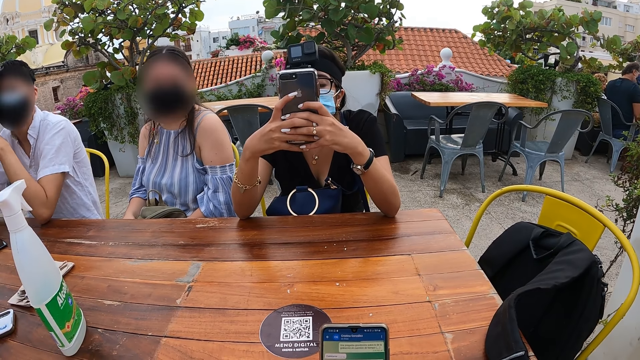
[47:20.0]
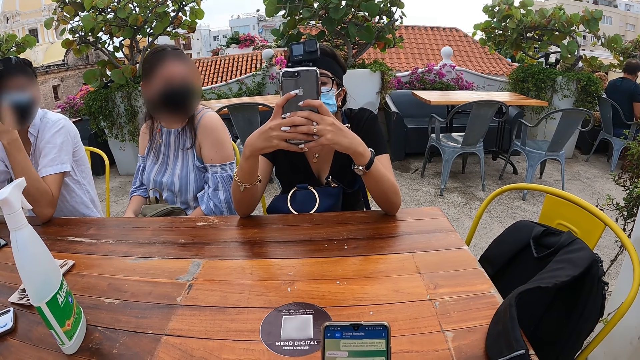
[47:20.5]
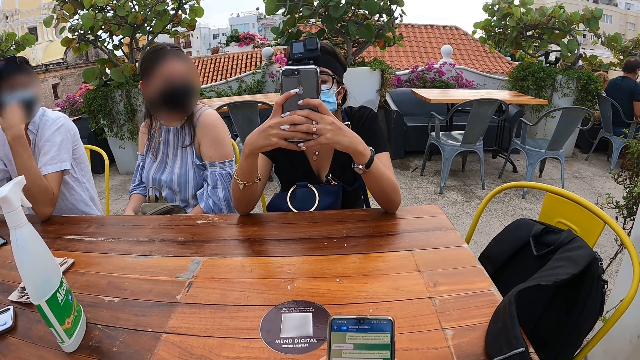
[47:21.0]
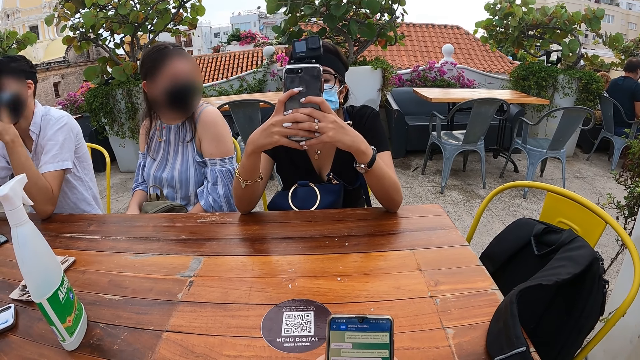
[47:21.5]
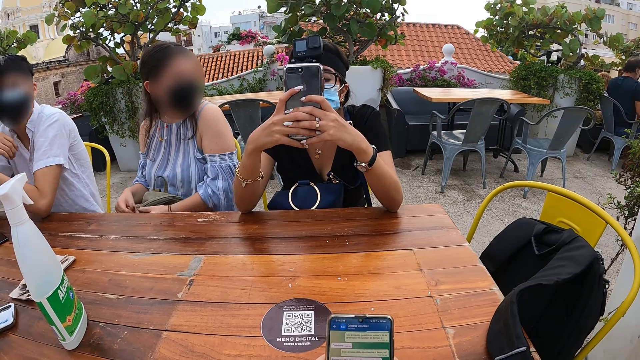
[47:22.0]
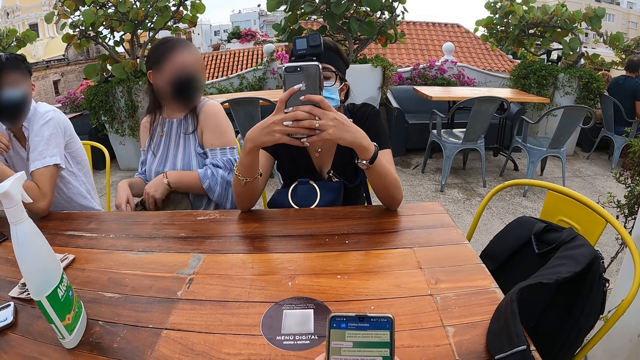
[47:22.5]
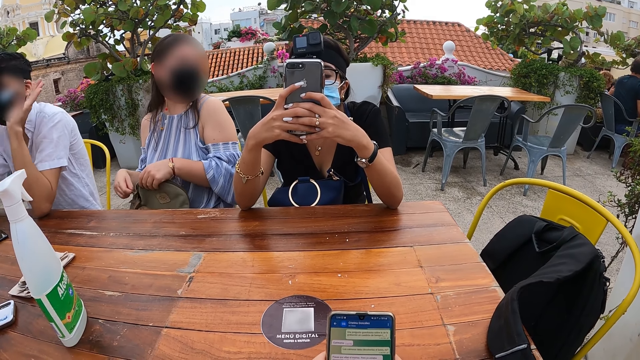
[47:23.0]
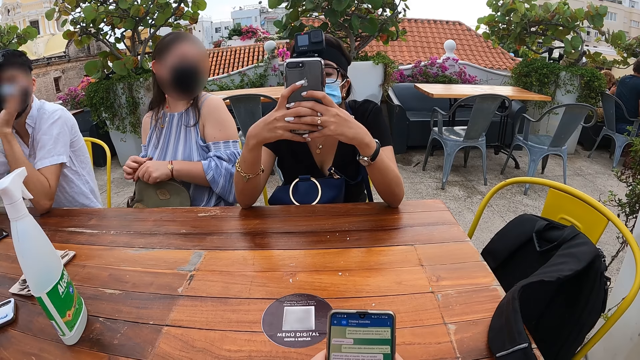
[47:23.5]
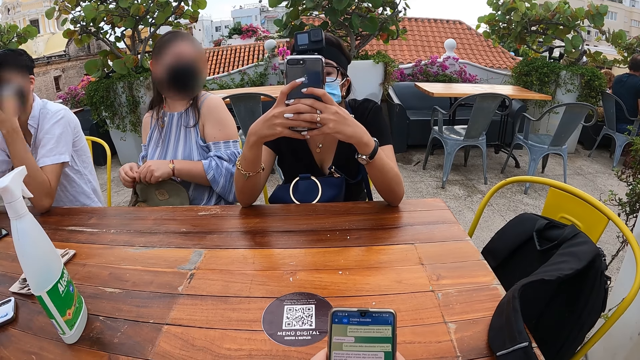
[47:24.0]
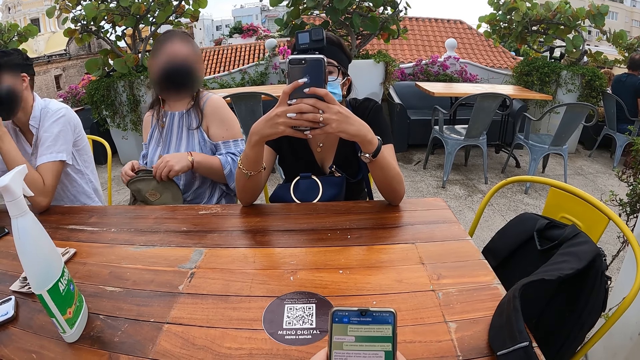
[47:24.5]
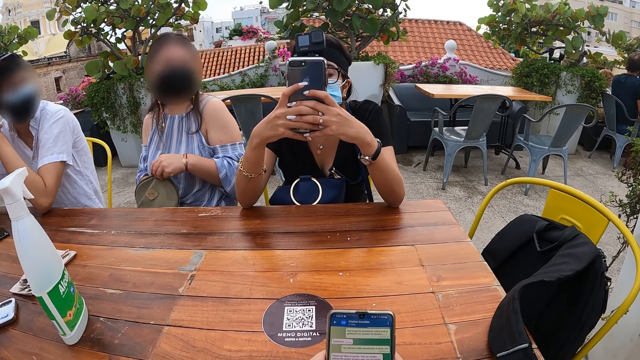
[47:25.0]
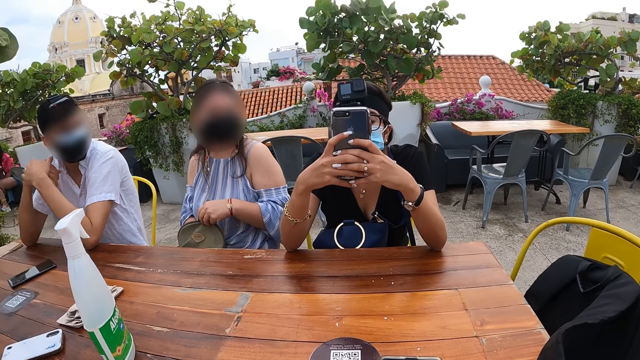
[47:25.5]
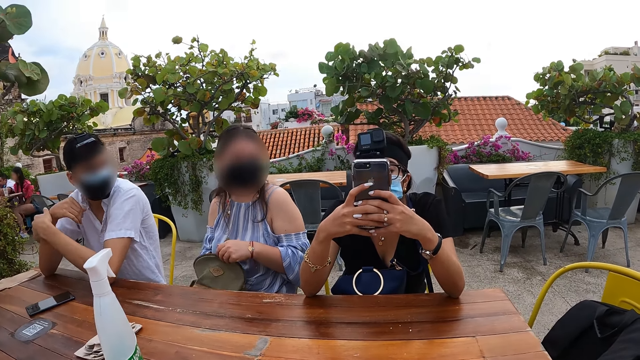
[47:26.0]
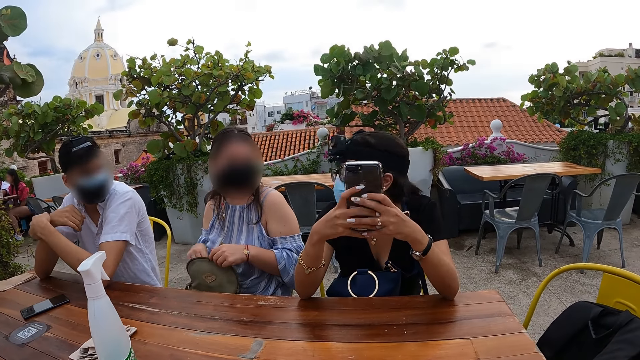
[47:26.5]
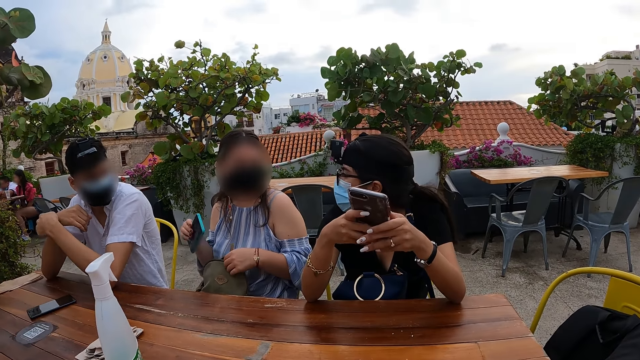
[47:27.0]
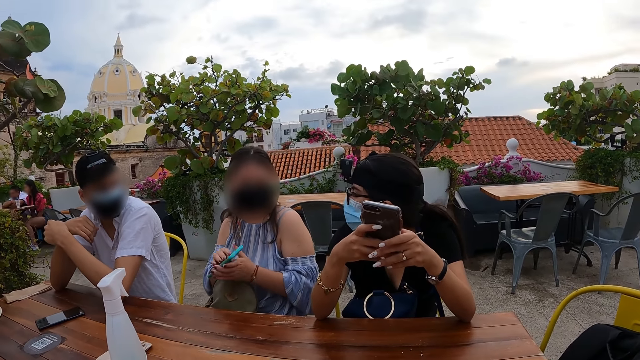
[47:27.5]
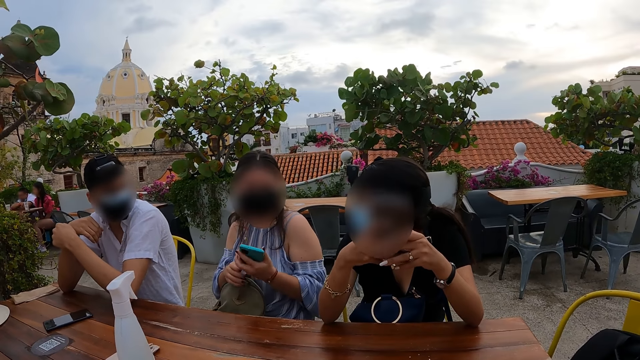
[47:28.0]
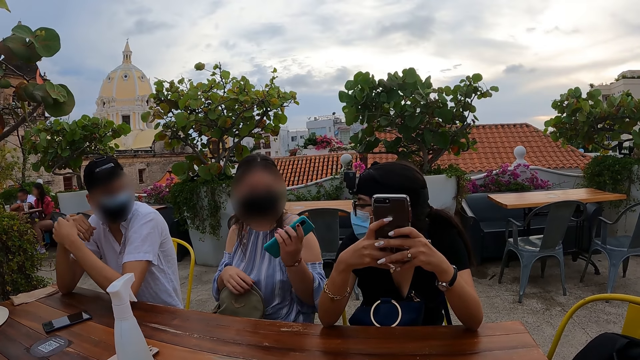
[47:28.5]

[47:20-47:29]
The woman holds the bag to her lap with her left hand. She unzips the bag on her lap with her right hand. She unzips the bag on her lap with her left hand. A man rubs his hands. The woman converses with another woman. The first woman picks up the phone from the bag on her lap with her right hand. She passes the phone from her right hand to her left hand.

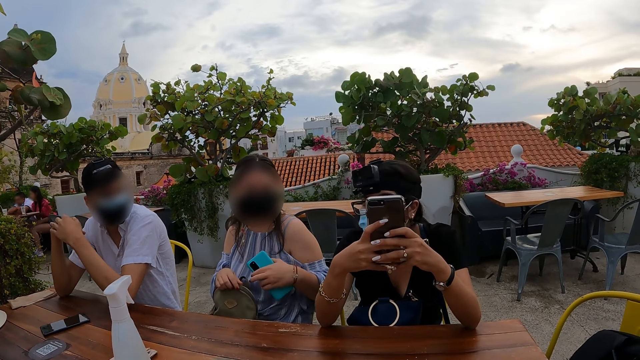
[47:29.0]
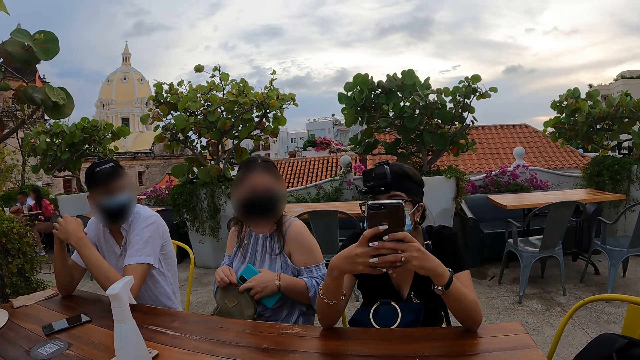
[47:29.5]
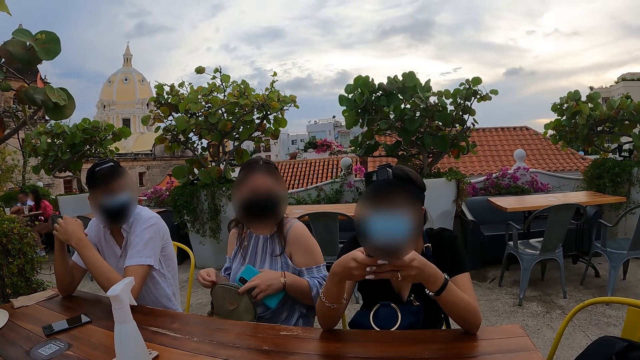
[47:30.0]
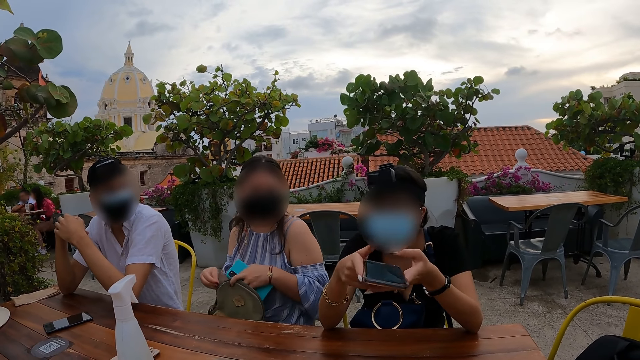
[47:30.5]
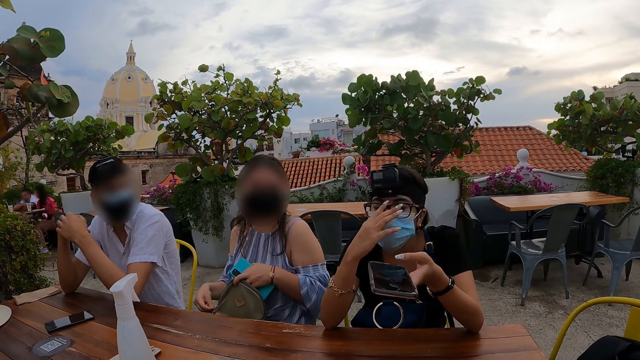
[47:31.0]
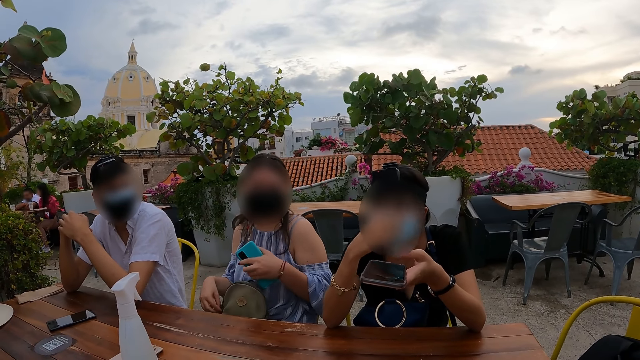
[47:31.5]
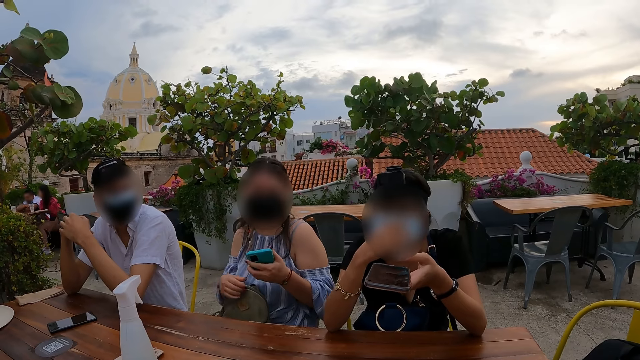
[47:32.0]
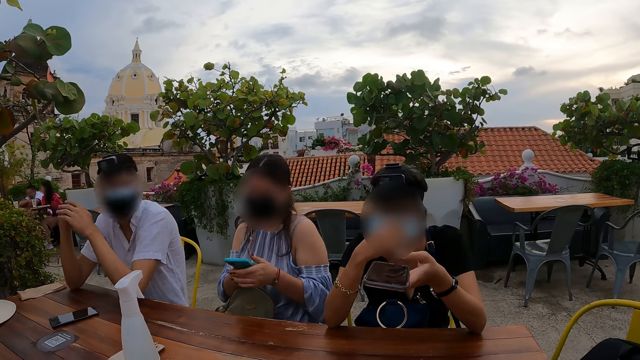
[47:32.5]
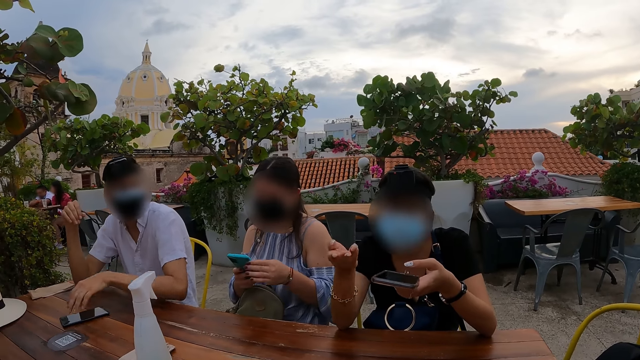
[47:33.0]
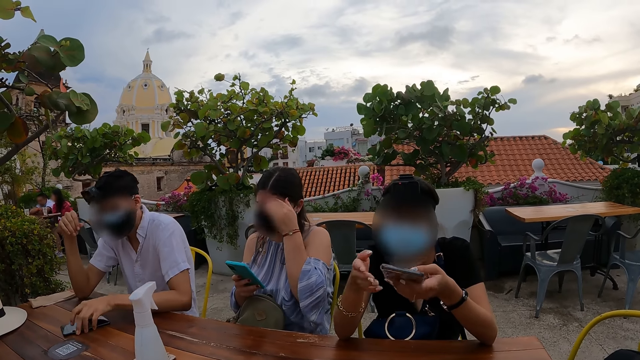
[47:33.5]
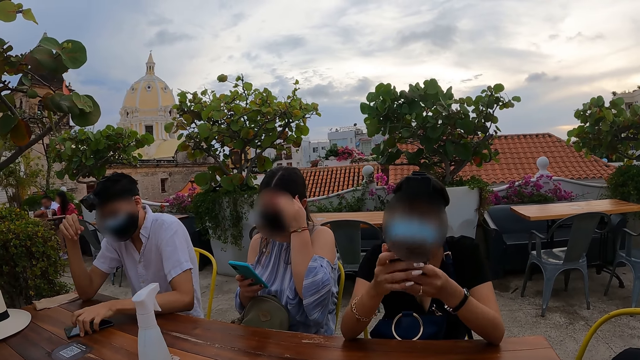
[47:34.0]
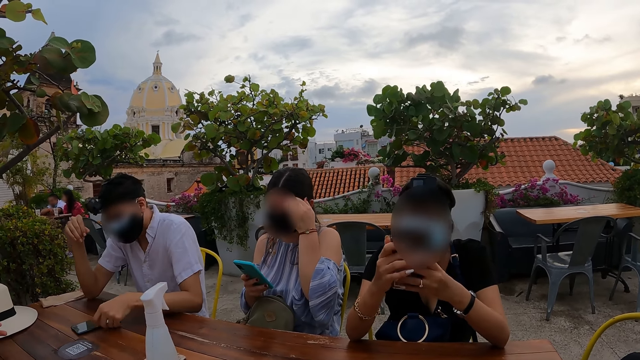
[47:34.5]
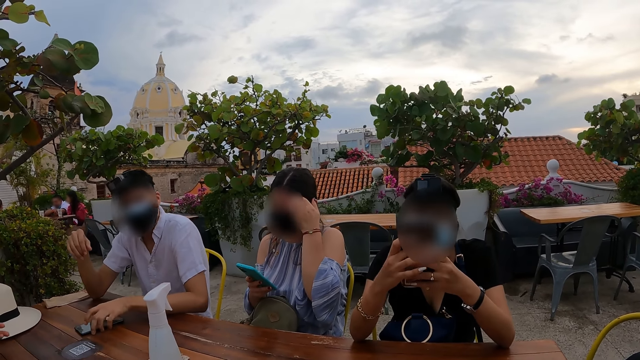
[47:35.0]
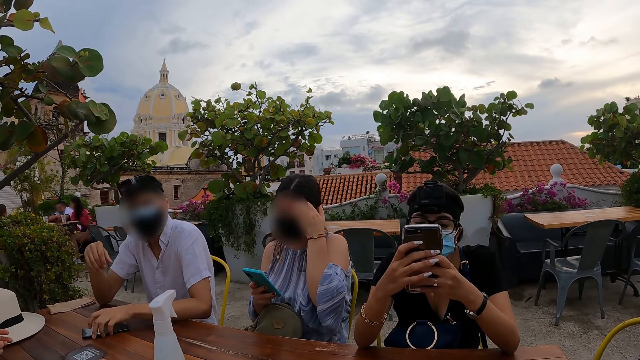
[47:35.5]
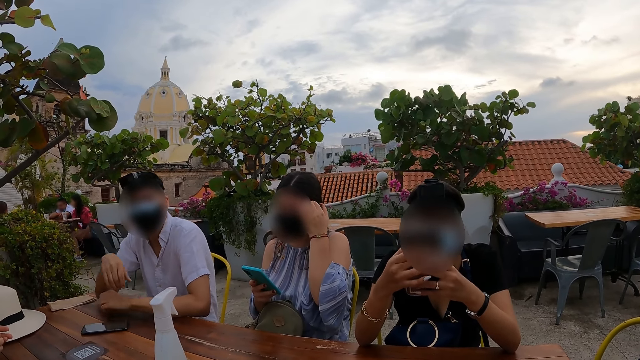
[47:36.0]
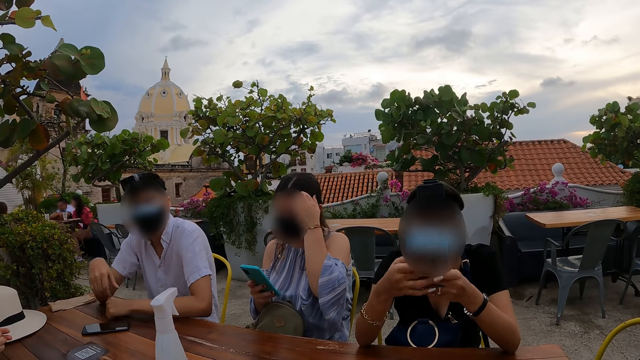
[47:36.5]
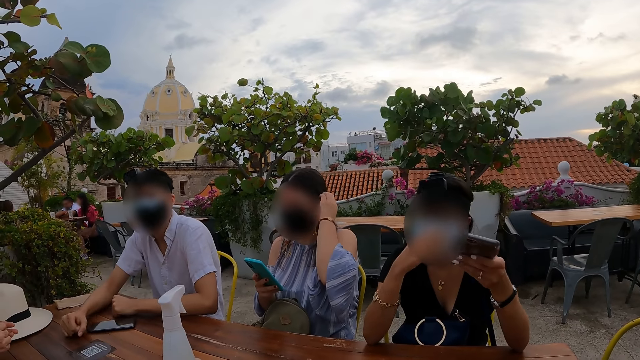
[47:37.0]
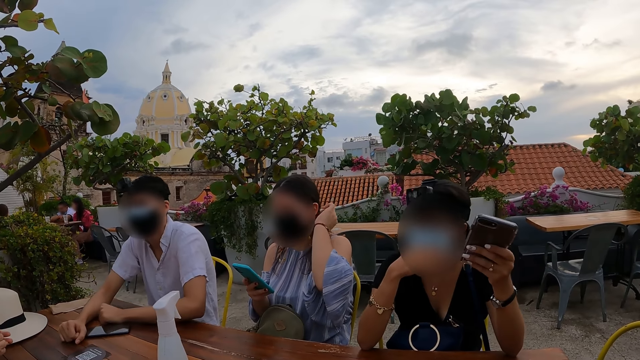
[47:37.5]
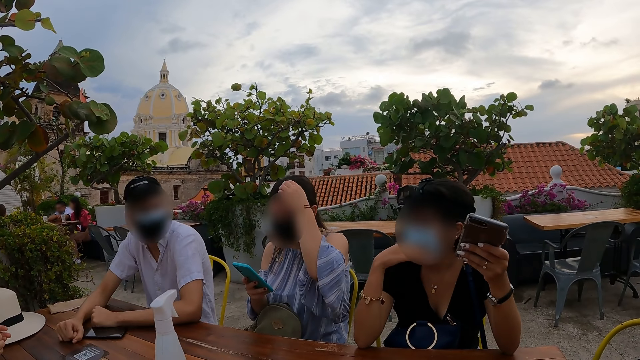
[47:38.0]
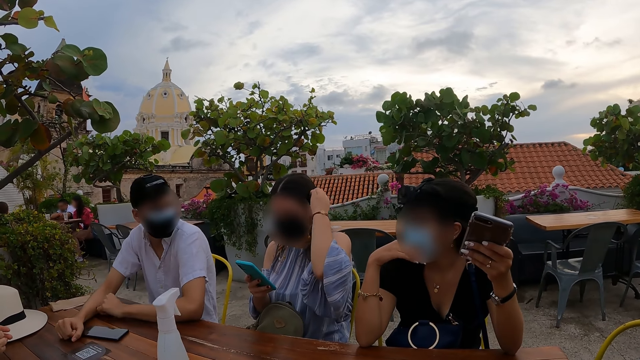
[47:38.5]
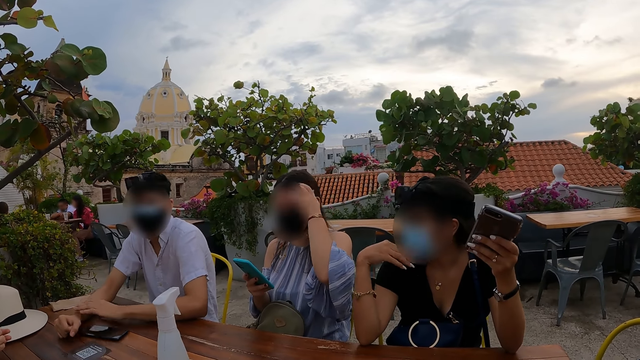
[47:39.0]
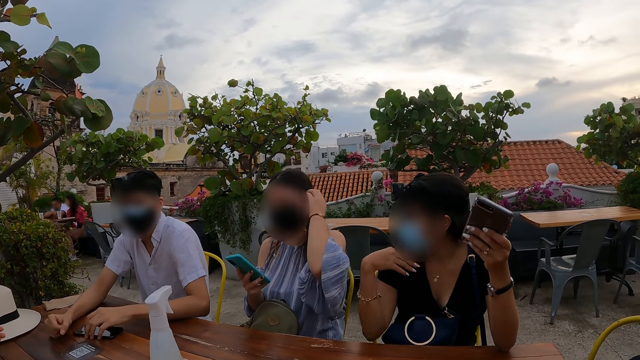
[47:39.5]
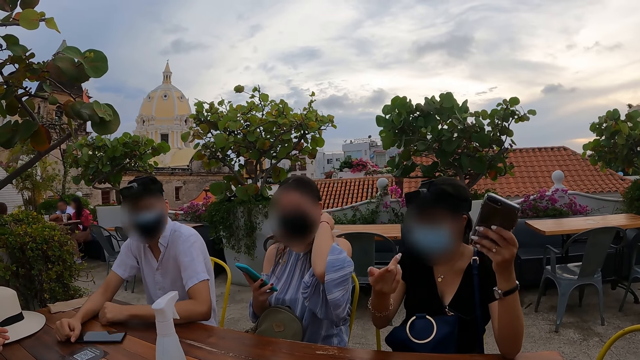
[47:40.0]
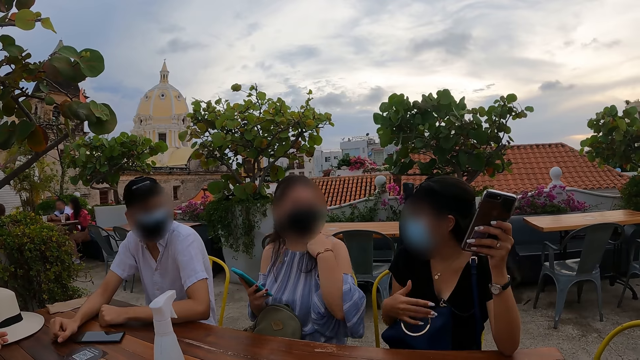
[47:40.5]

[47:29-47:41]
A woman holds the zipper of the bag with her right hand, holds the bag with her left hand, and zips the bag on her laps with both hands. Another woman adjusts her eyeglass with her right hand. The first woman passes the phone from her left hand to her right hand, operates the phone in her right hand with her left hand, and brushes her hair with her left hand. The other woman operates the phone with both hands. A man operates the phone on the table with his left hand. The first woman scratches her forehead. The man rests his right hand on the table. The other woman adjusts her face mask with her right hand. The man touches the phone on the table with his left hand. The first woman pushes her hair backward. The other woman converses with the first woman.
